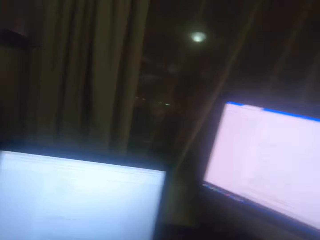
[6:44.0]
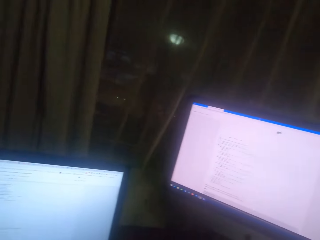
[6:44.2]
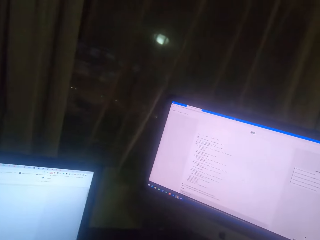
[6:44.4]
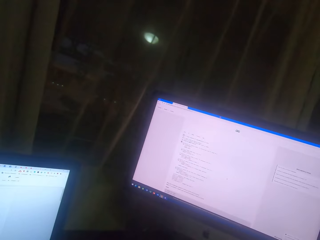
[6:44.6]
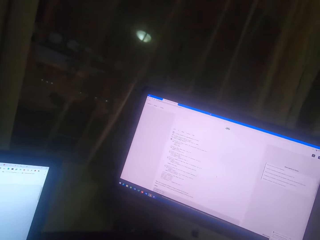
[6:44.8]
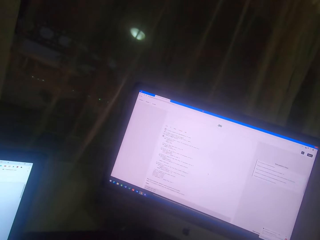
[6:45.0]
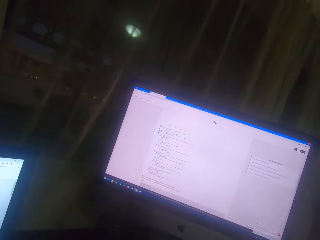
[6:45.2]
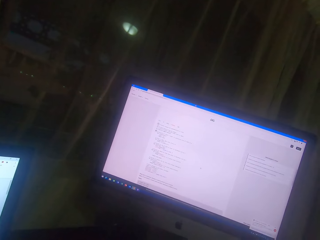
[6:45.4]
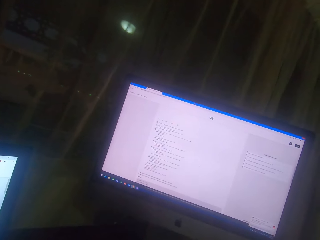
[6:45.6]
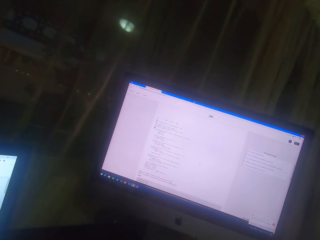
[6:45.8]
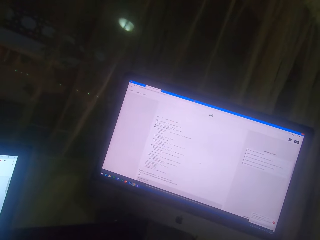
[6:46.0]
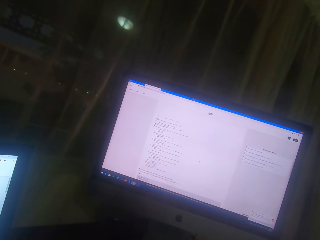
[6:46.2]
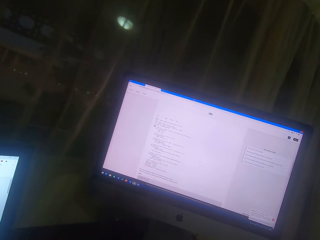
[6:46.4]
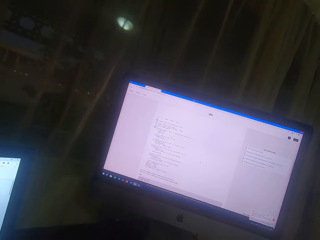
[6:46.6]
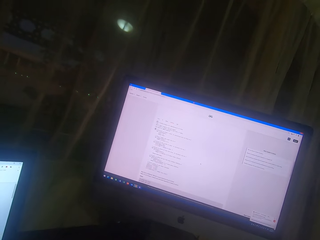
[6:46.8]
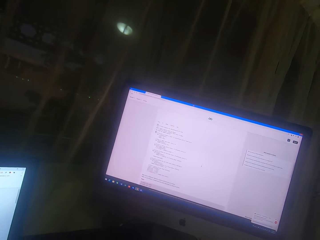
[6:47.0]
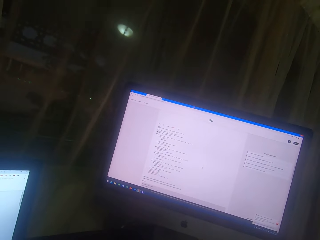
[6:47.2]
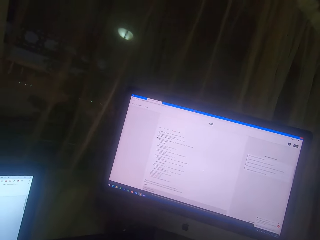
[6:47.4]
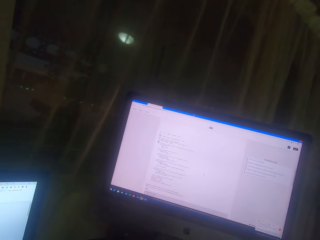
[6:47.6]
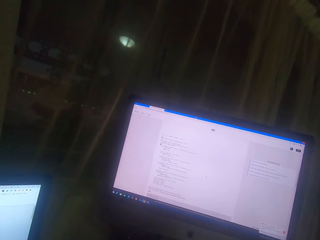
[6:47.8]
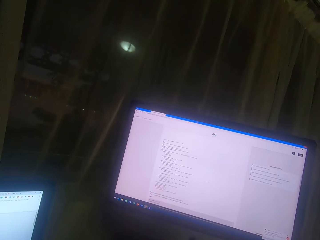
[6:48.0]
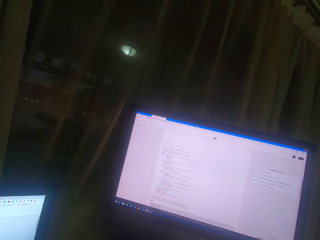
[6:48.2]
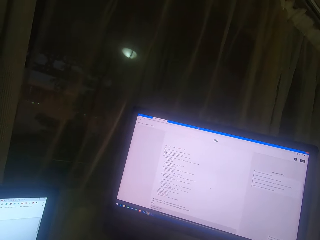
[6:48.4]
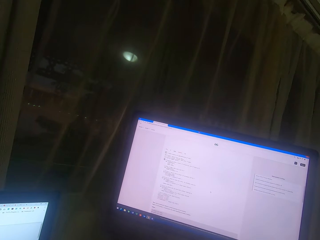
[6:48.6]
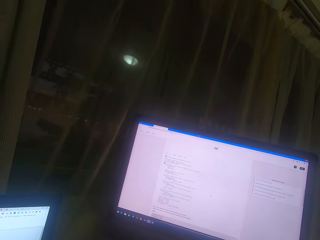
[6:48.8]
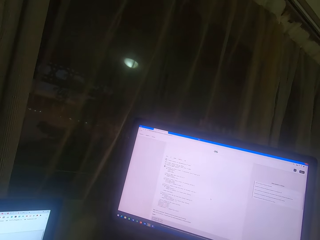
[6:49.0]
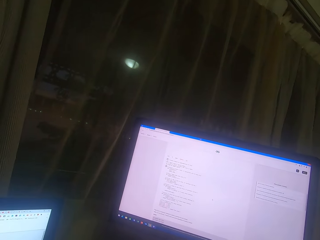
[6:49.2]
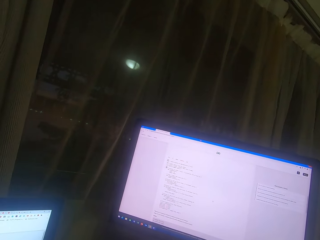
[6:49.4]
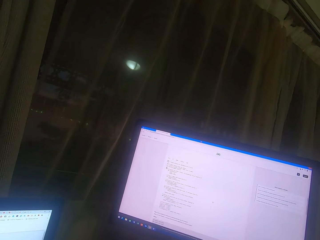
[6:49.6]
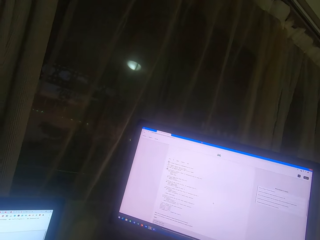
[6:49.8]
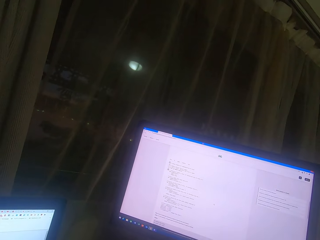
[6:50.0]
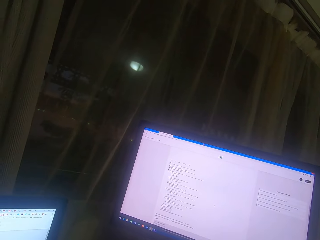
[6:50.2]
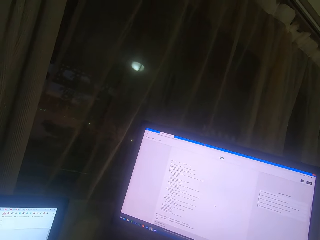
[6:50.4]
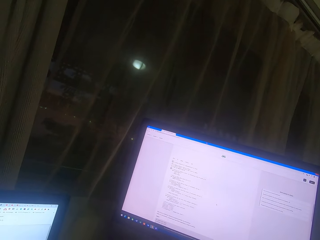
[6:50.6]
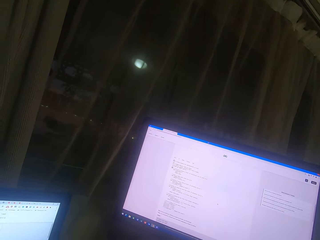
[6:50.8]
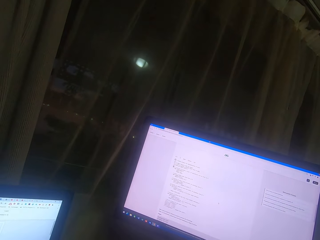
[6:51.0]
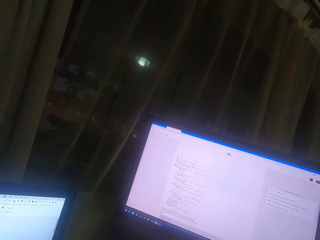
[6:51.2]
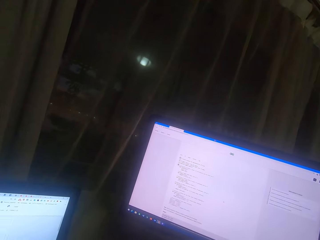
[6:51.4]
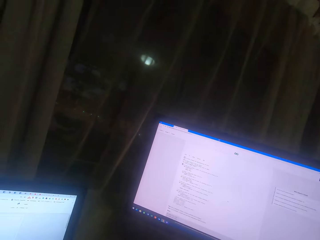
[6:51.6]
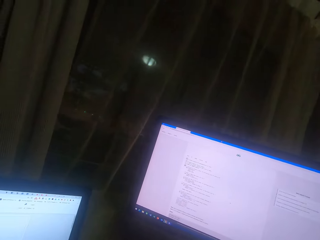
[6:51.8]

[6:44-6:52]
The camera wearer reads on the computer screen.

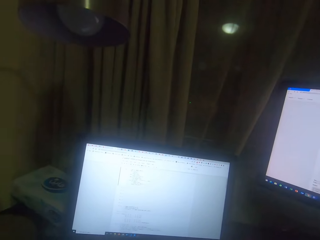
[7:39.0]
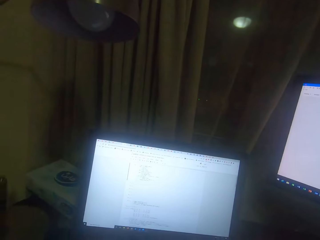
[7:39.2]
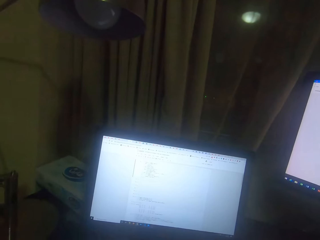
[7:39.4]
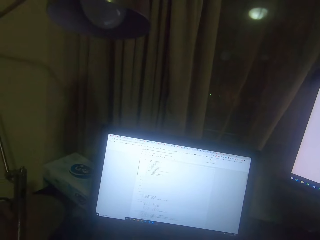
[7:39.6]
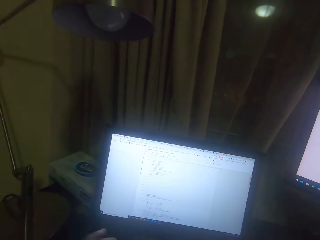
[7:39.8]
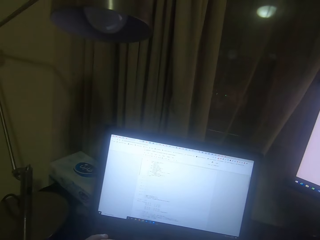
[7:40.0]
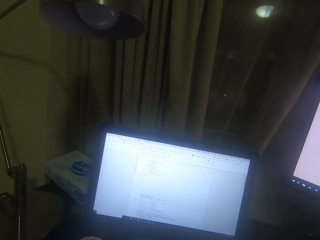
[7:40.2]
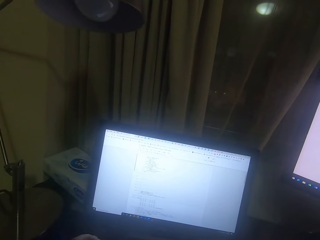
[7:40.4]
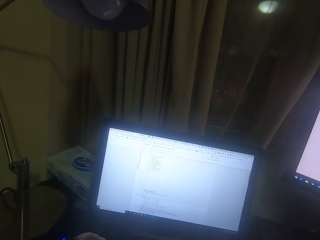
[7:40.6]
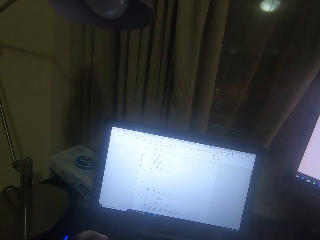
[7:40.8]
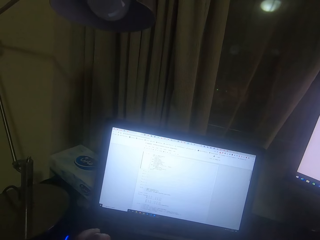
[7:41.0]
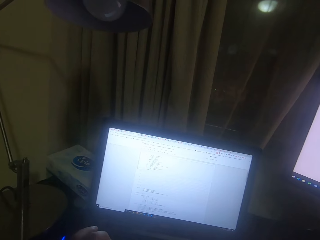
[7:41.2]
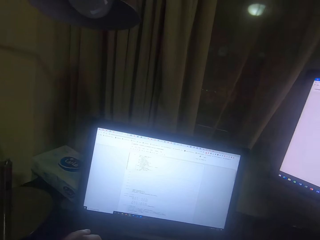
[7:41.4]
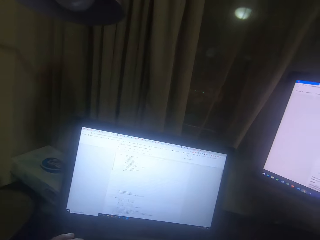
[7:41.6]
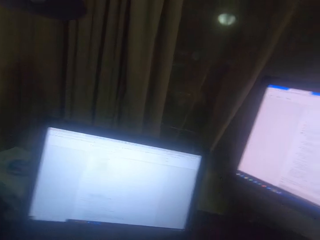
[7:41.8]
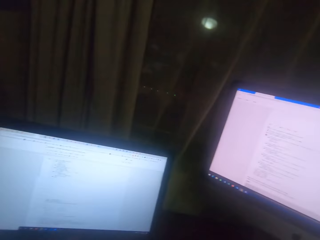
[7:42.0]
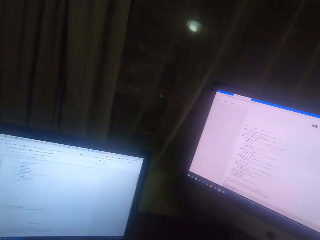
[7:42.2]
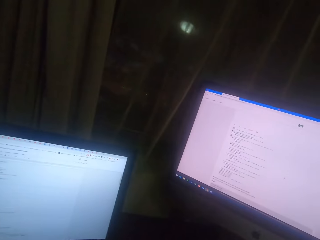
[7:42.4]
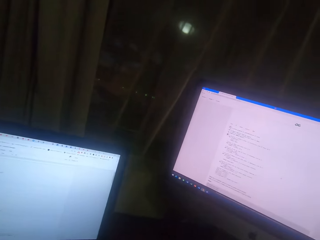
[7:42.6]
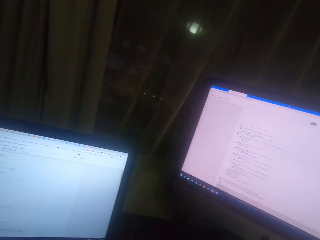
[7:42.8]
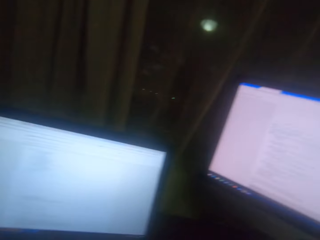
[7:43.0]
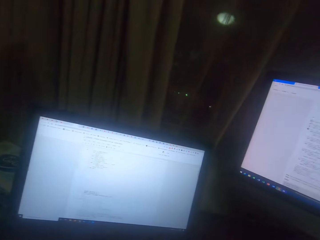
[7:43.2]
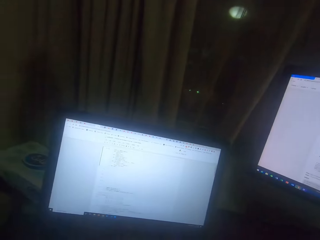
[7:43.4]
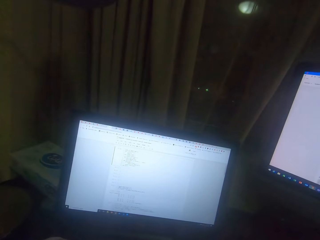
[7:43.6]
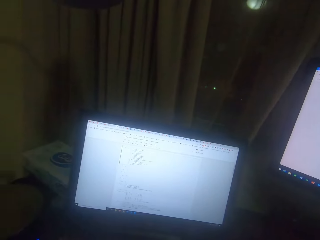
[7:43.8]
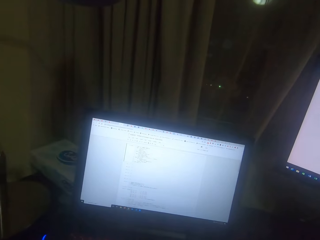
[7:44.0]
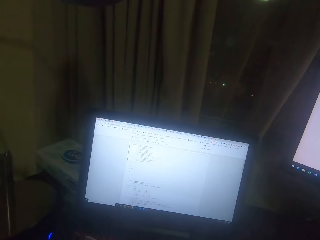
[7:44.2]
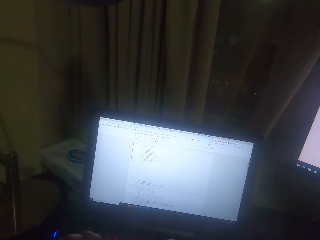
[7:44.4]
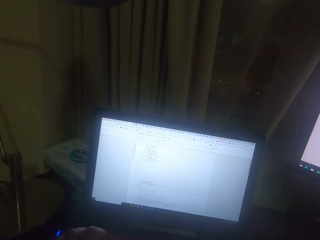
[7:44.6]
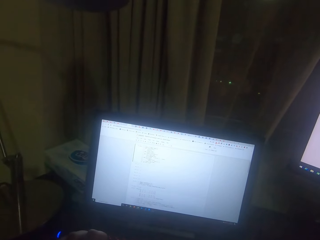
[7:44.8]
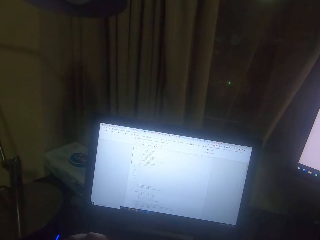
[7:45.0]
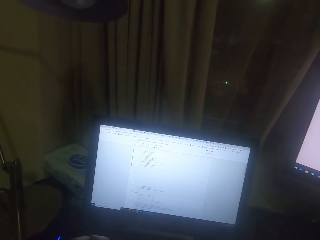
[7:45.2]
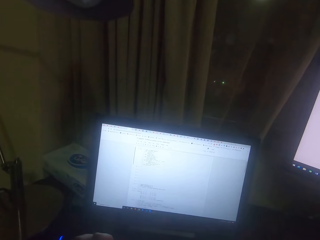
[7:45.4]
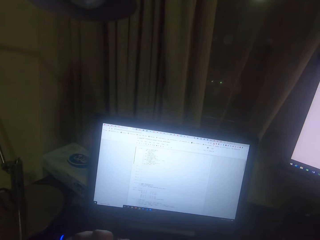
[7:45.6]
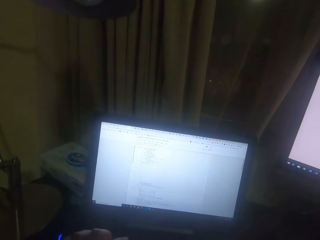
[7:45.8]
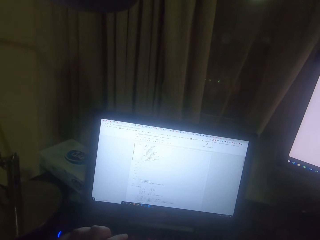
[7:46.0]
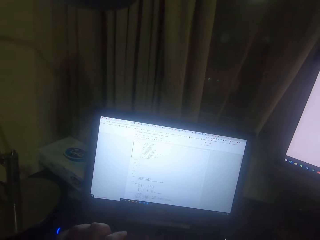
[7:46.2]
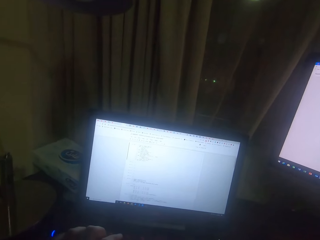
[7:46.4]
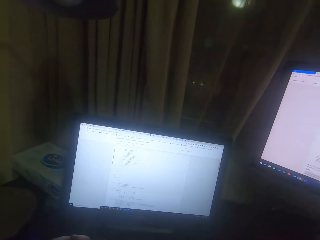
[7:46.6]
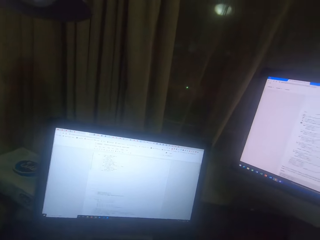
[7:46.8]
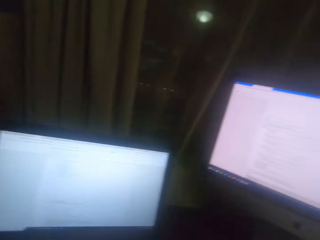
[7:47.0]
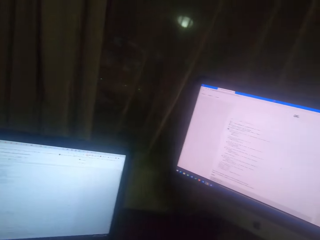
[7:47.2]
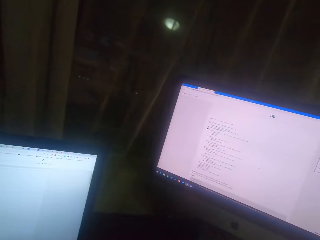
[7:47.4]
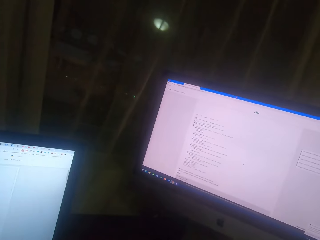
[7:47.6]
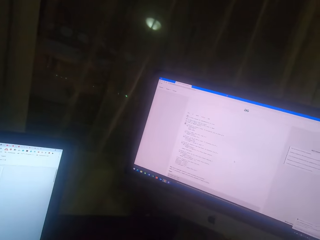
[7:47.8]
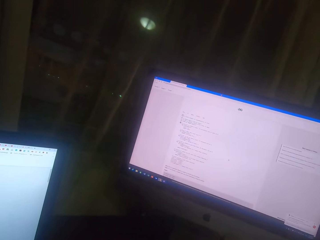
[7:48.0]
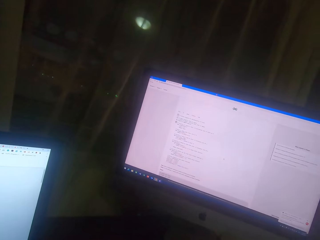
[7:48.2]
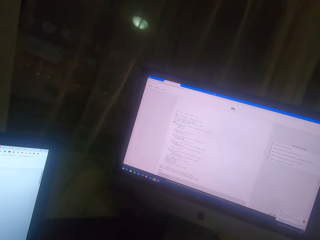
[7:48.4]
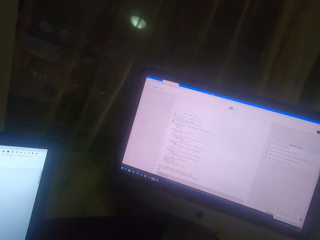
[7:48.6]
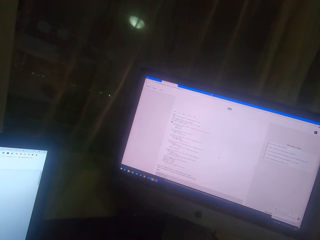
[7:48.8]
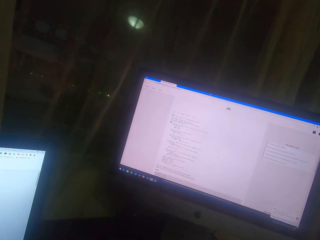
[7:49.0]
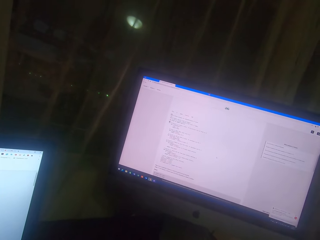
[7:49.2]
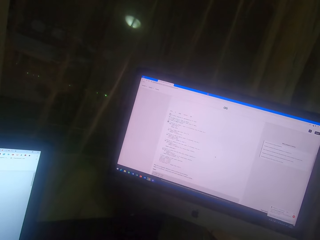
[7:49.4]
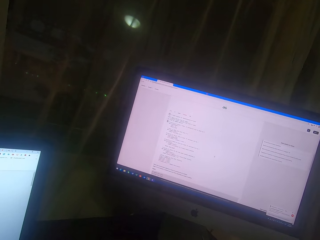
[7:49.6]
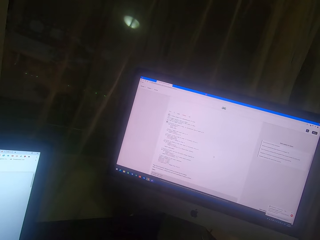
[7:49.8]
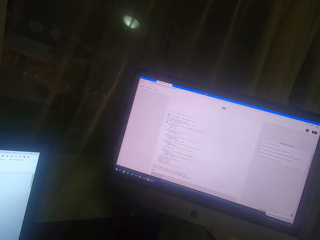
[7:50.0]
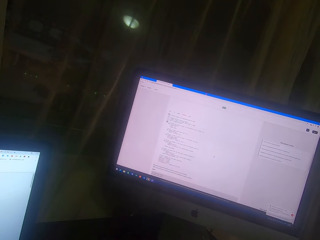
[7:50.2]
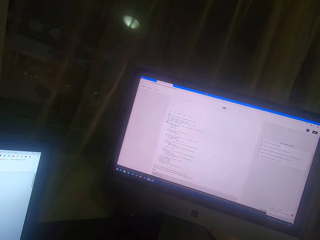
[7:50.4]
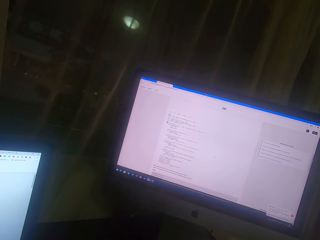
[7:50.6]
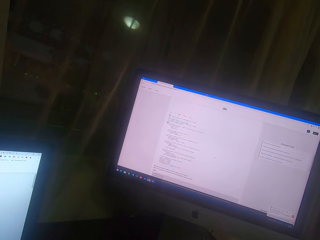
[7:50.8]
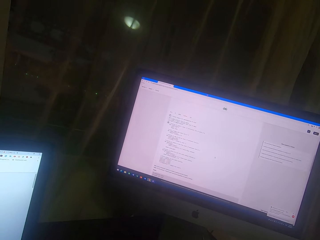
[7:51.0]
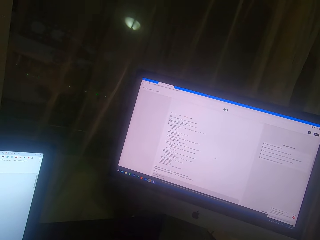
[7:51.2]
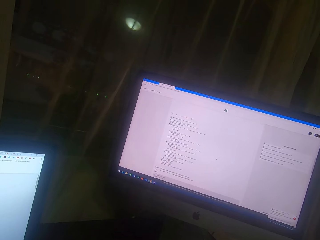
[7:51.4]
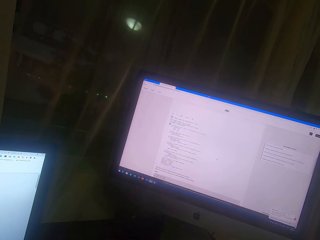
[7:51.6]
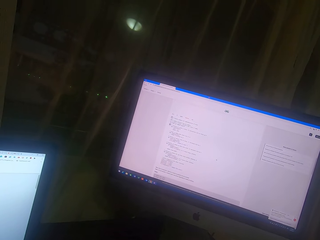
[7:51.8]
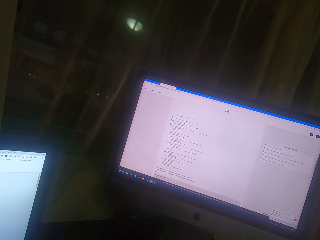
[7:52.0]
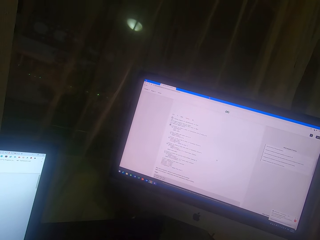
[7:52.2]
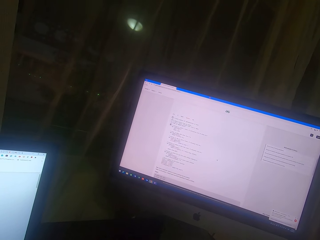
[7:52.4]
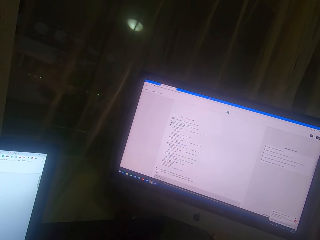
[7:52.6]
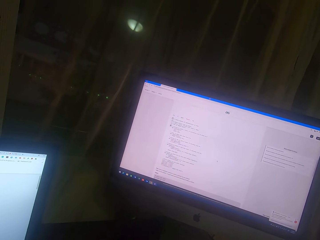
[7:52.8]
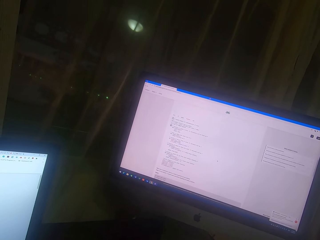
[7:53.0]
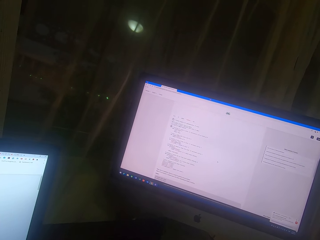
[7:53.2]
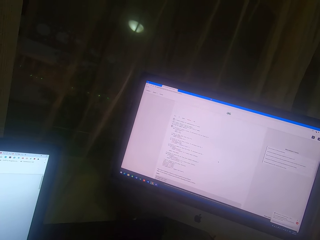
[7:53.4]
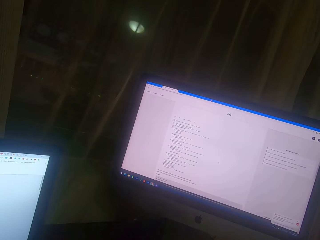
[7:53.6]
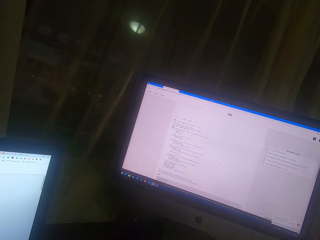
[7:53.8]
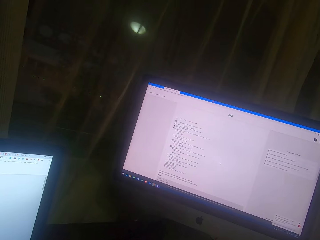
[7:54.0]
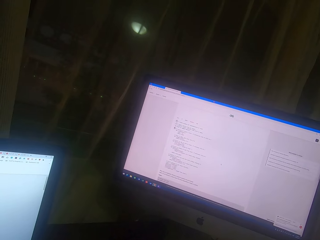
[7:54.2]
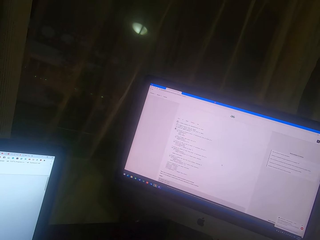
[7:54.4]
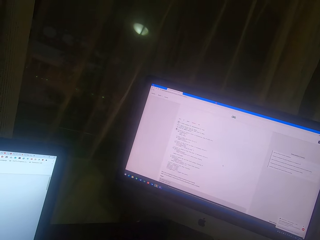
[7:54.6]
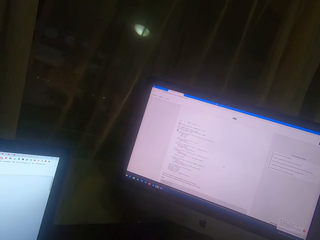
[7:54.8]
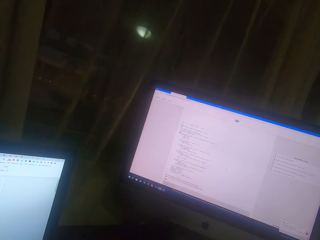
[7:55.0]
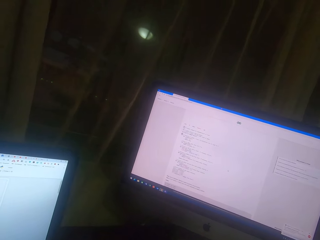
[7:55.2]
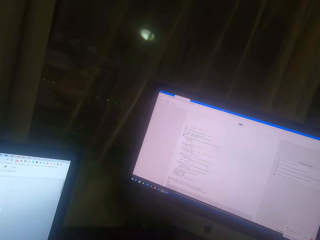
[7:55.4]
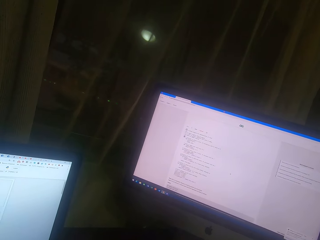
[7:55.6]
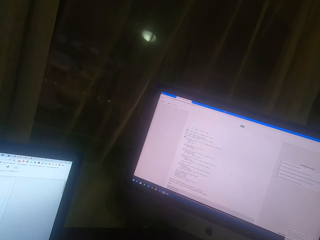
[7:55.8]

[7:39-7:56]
The camera wearer types on the computer screen. They read on the computer screen.
